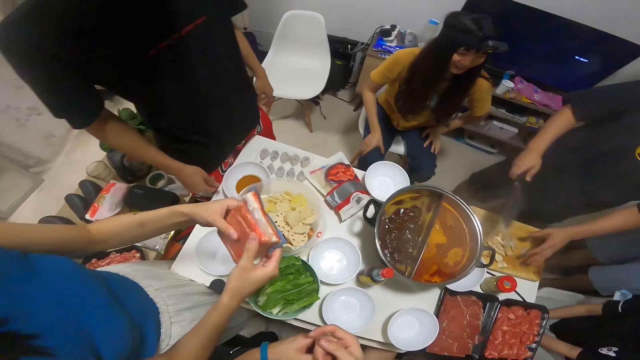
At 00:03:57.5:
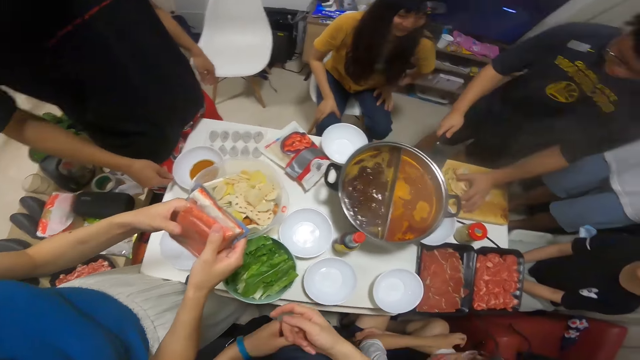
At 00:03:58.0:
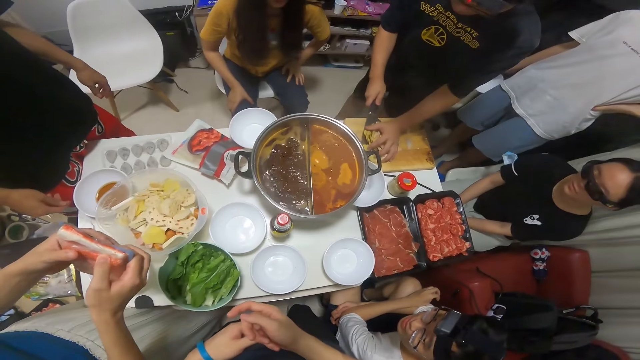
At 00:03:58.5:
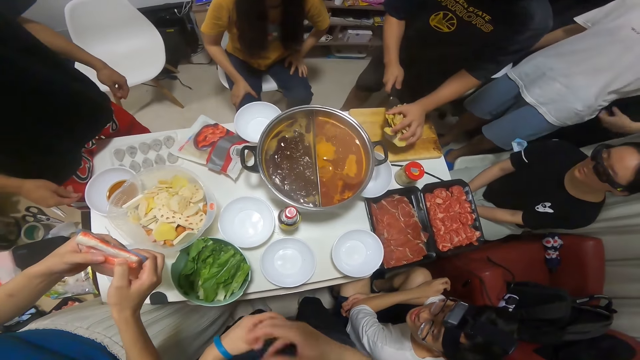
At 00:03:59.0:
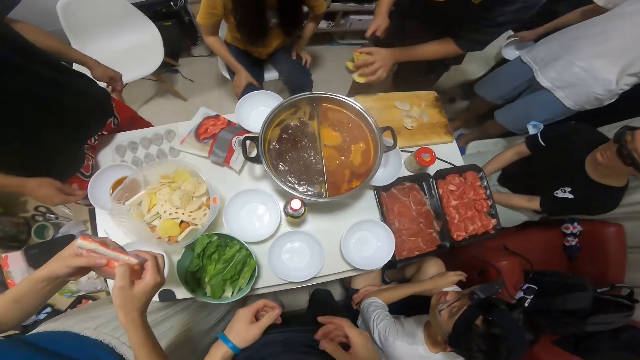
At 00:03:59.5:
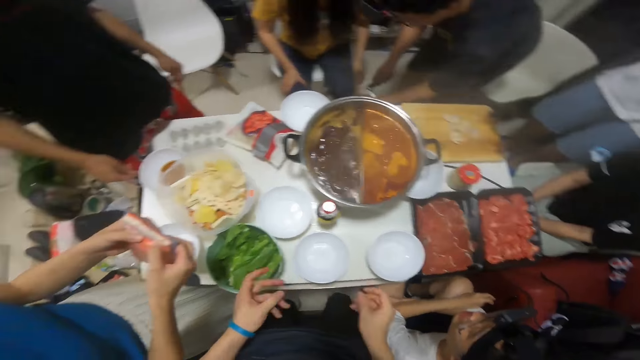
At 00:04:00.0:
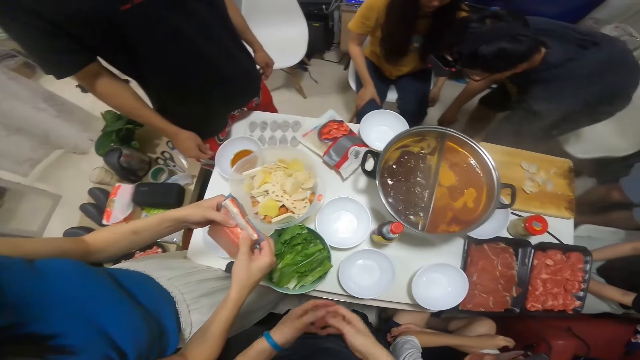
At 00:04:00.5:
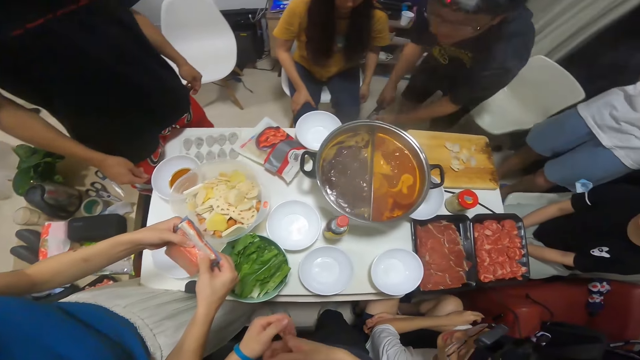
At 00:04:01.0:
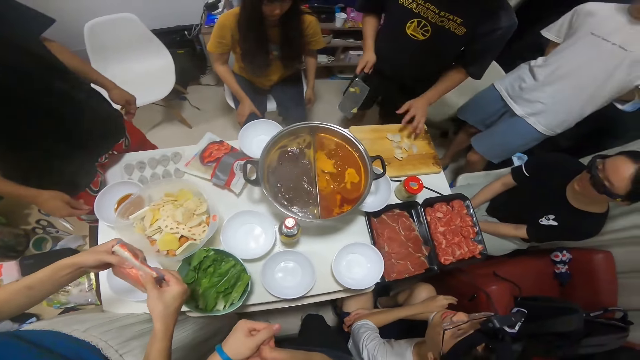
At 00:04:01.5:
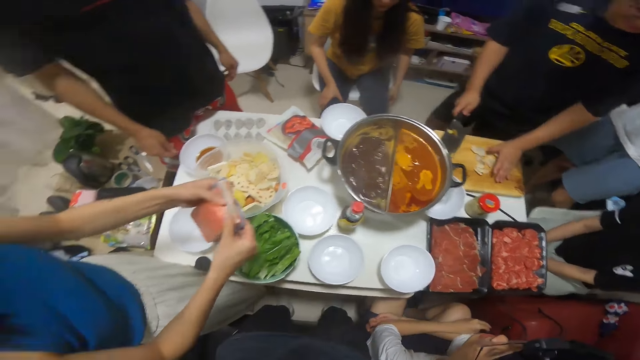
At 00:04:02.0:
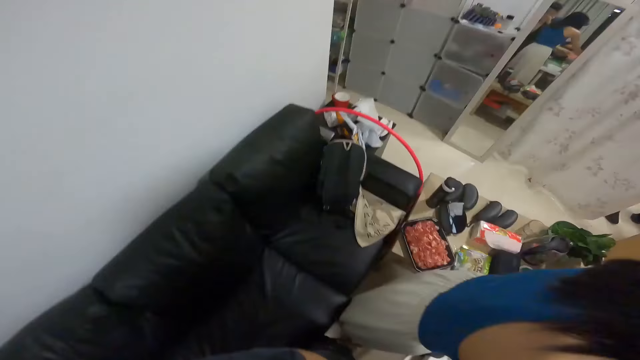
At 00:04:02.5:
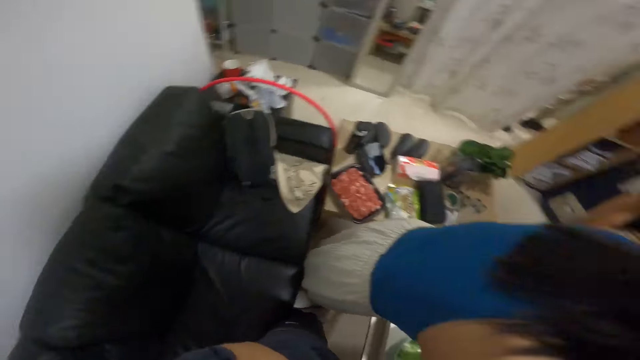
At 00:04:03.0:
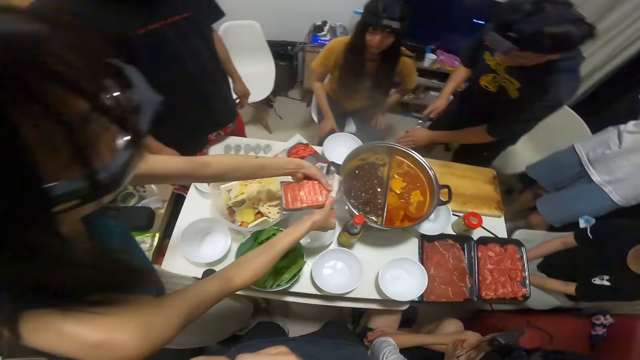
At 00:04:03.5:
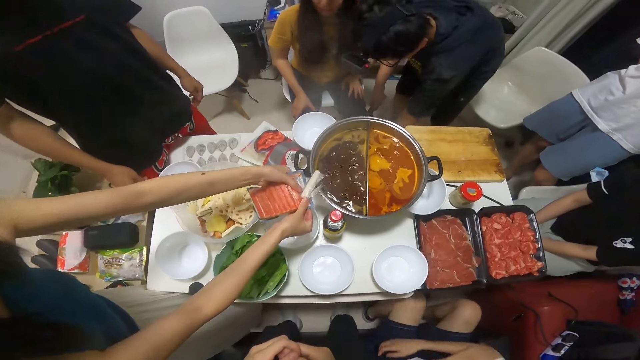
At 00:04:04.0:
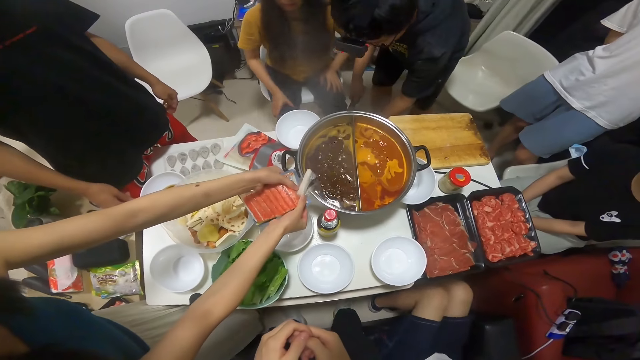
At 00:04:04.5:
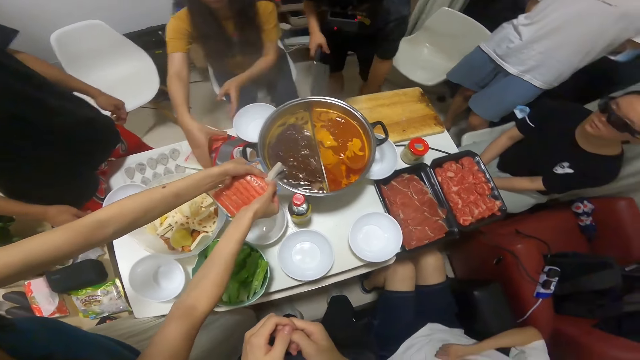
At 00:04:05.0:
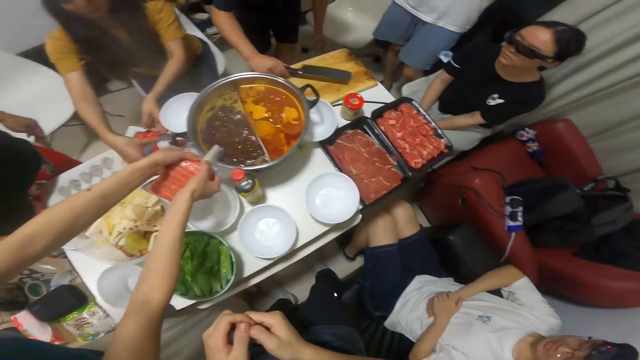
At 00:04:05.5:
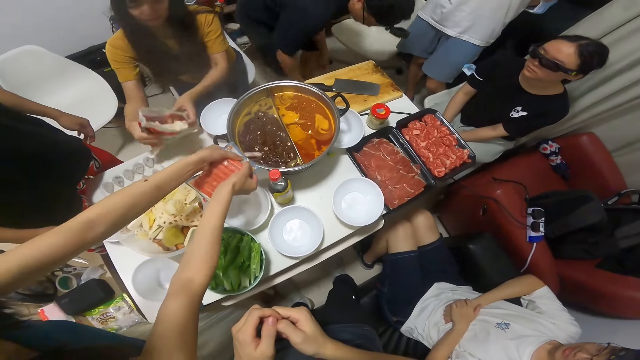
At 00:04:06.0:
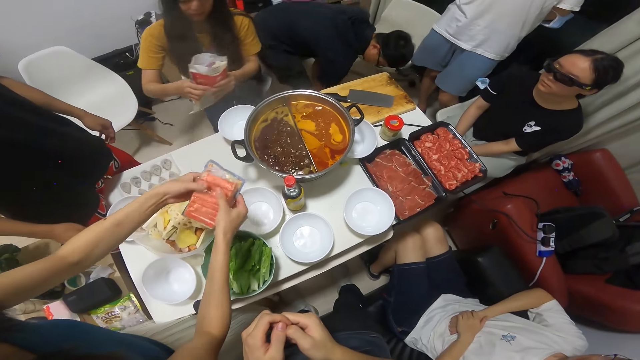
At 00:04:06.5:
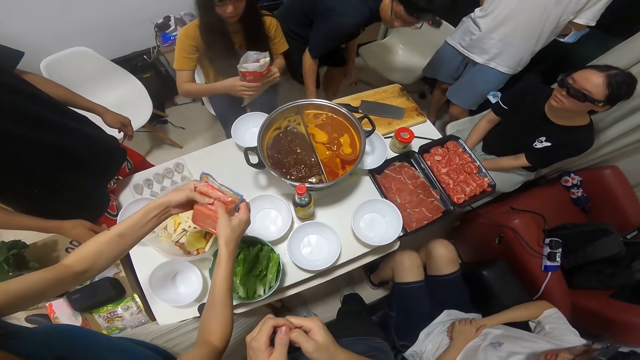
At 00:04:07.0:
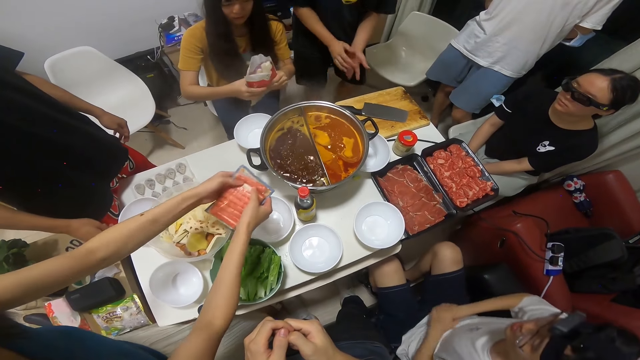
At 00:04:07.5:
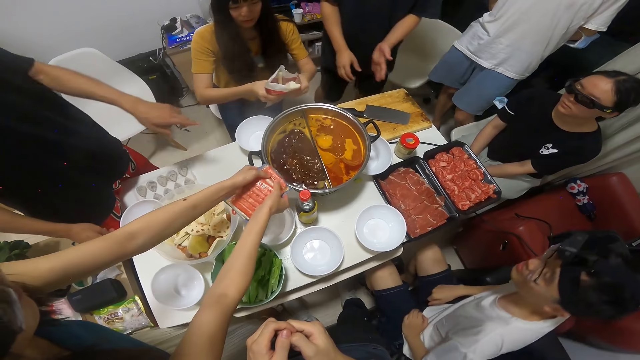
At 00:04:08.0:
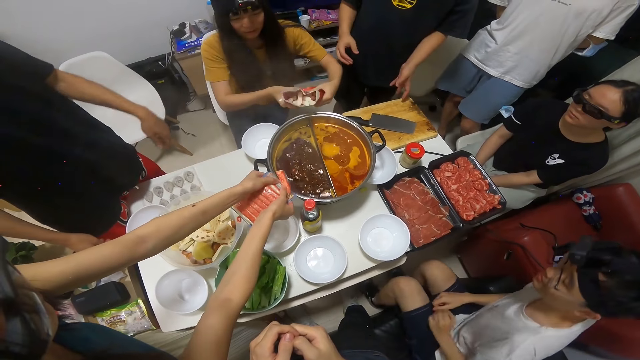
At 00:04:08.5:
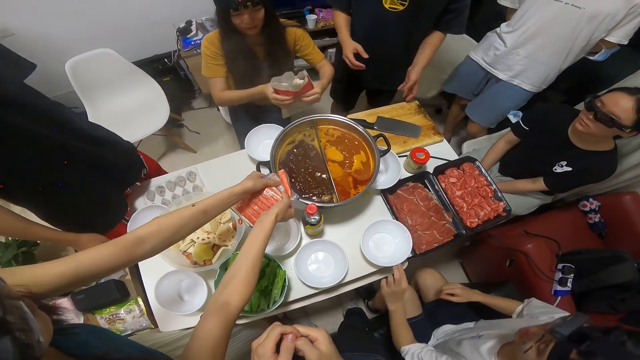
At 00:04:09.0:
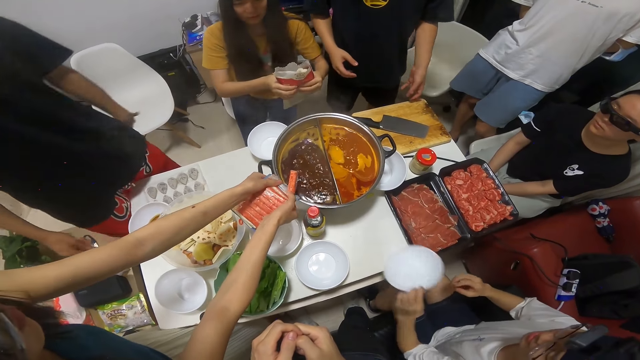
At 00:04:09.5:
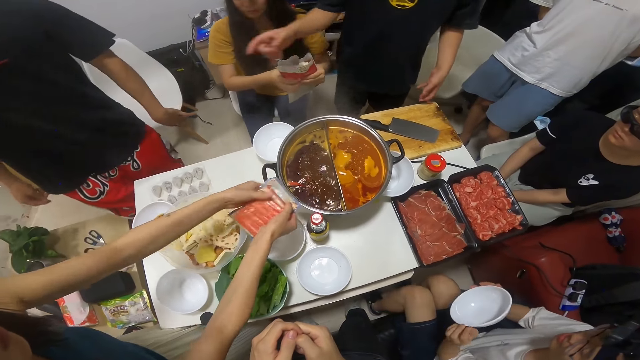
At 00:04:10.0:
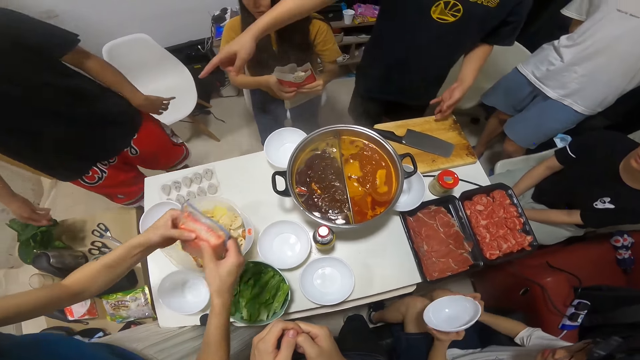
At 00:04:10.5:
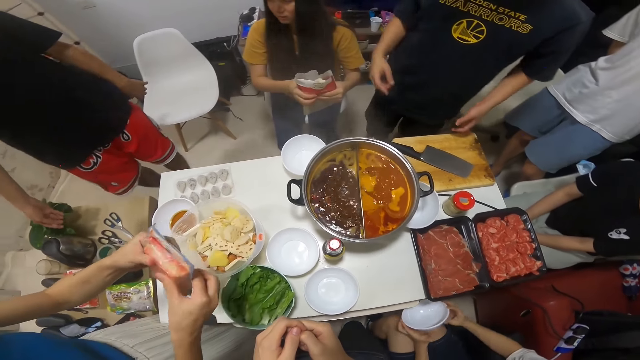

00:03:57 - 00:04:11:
The man uses his right hand to support the peels on the knife. He takes some peels on the chopping board with the knife. The camera wearer moves his hand. The man throws the peels in a bin. The camera wearer touches his nose. The woman puts sausage in the boiling soup. The man drops the knife on the chopping board. Another woman takes a pack from the table with both hands. Another man interacts with several people. The first woman puts sausage in the boiling soup. A third man takes a bowl from the table with his left hand. He holds the bowl with both hands.

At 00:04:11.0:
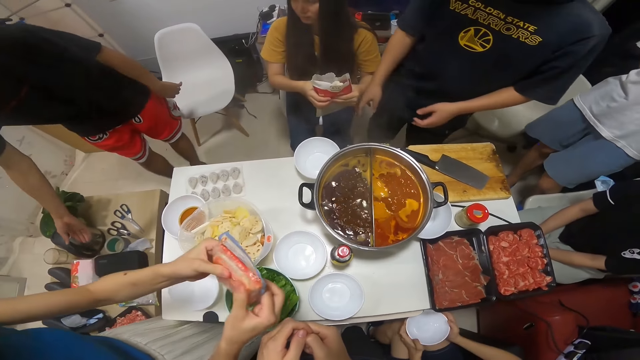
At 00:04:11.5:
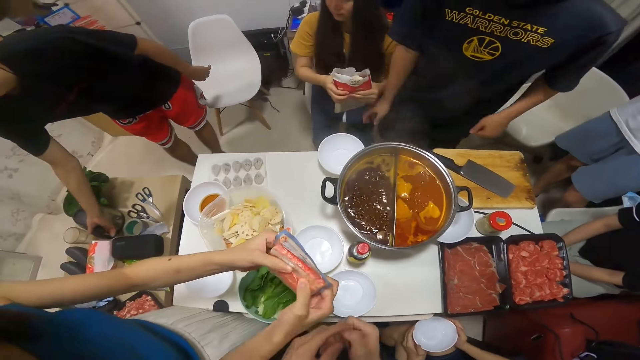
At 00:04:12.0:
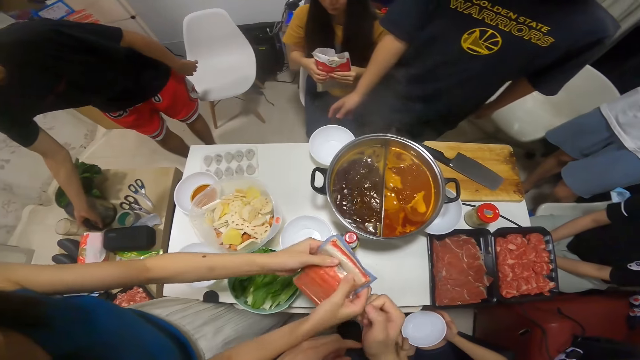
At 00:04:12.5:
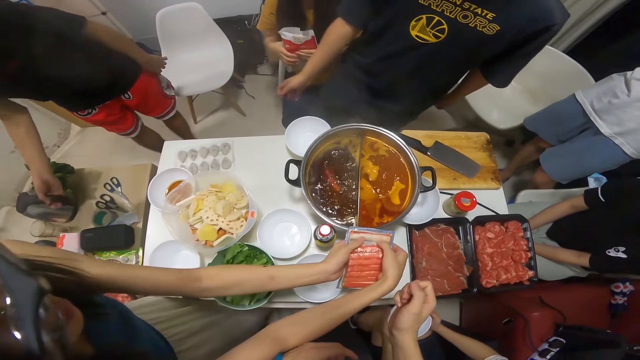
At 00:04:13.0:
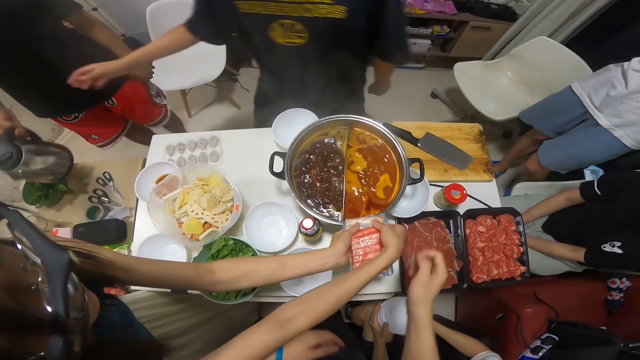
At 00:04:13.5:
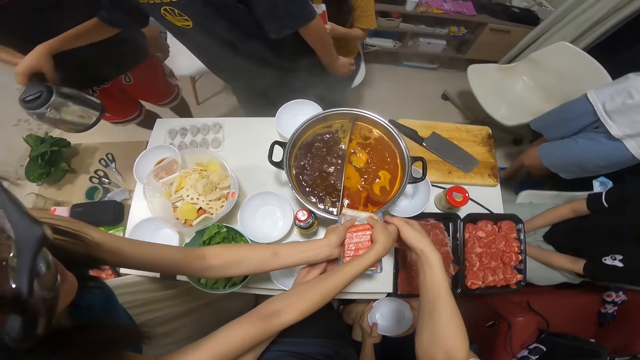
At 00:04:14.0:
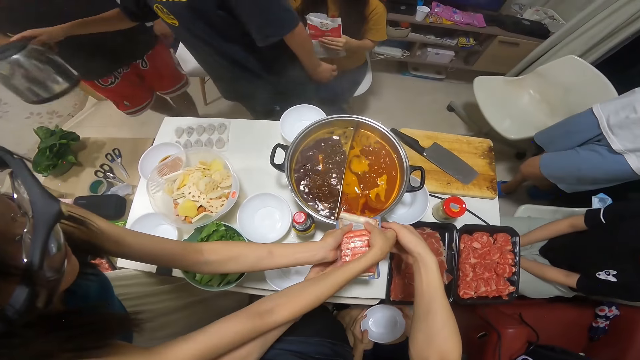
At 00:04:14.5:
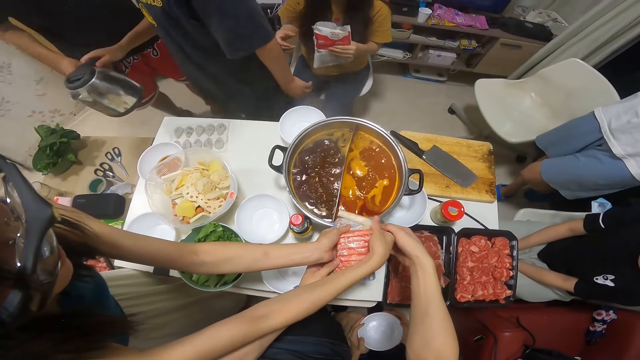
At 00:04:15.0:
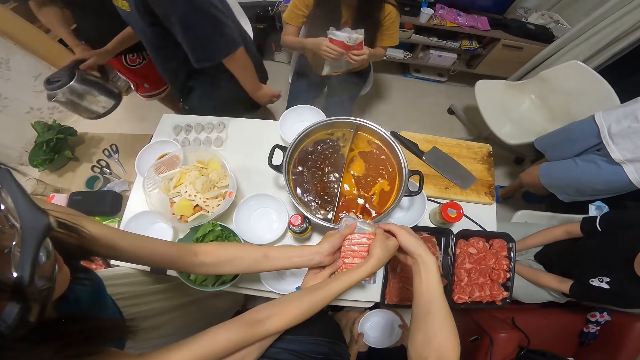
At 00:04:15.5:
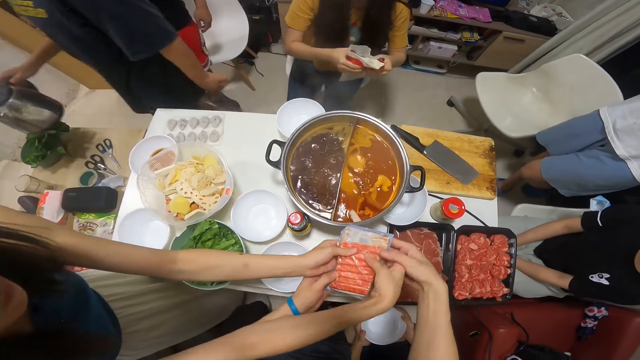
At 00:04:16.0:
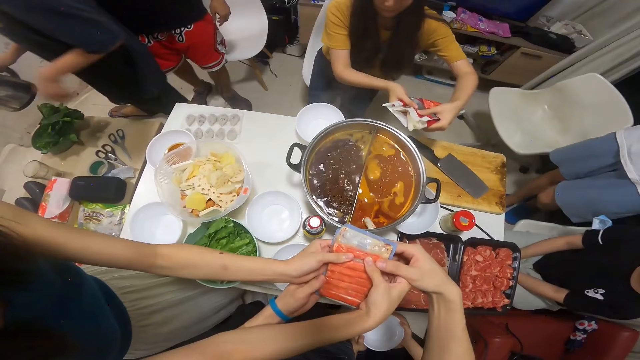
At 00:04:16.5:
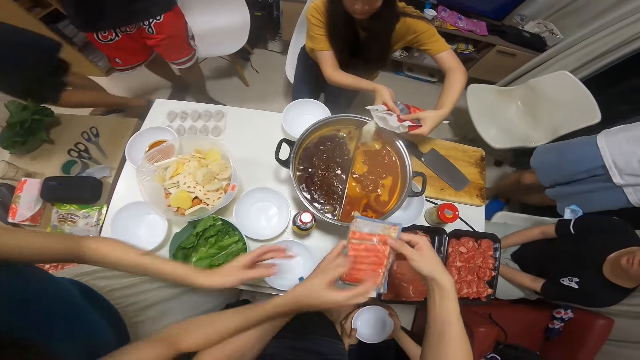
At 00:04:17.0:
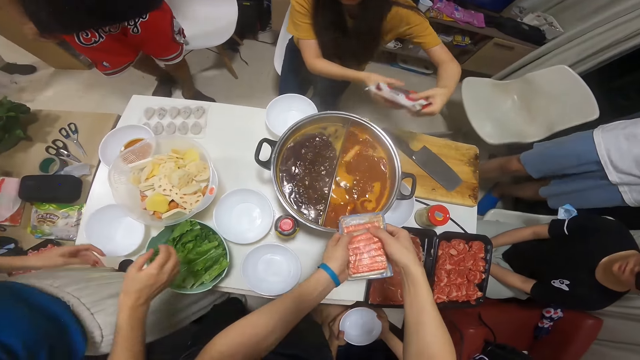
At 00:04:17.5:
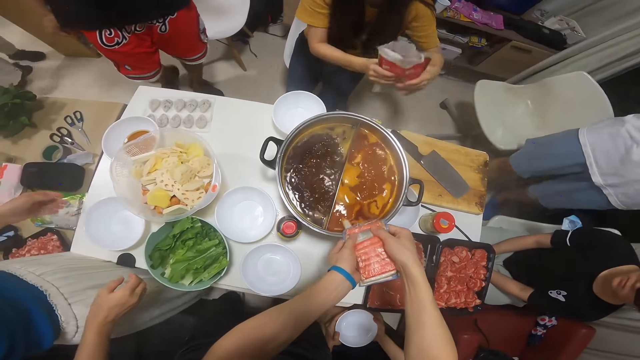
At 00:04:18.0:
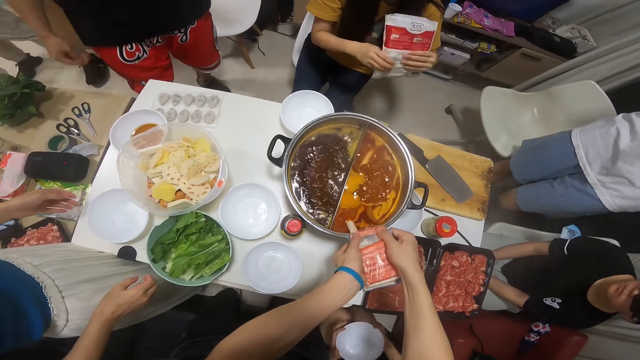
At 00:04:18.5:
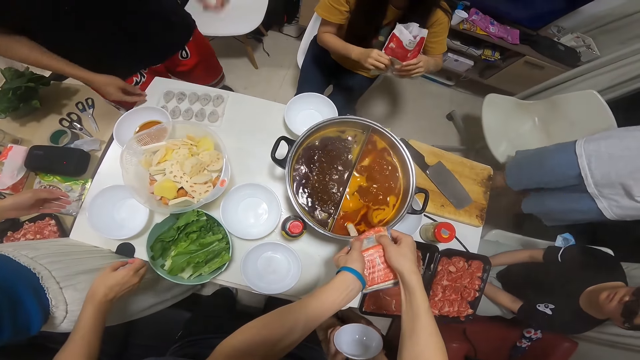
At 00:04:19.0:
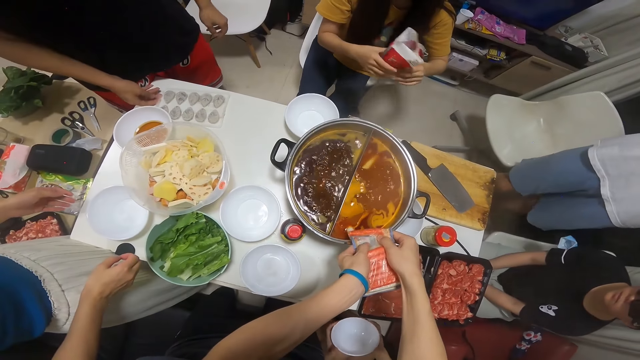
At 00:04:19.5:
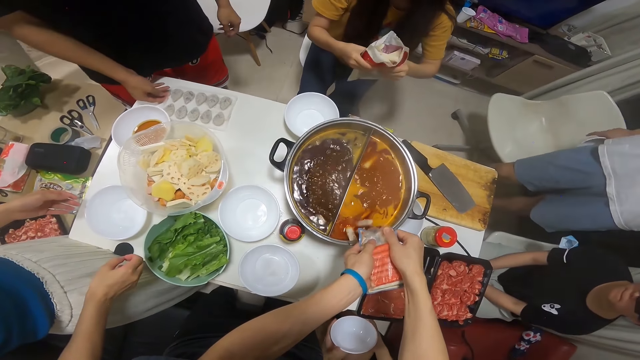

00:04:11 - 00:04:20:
A man lifts the kettle from the carton with his left hand. A woman opens a packet of sausage. She puts sausage in the boiling soup. The man gives the kettle to another man. The camera wearer helps the woman to open the packet of sausage. They take the pack of sausage with the woman. The other man takes the kettle from the first man. He shakes the kettle with his left hand. Another woman pours food from the pack in the boiling soup. The camera wearer puts sausage in the boiling soup.
